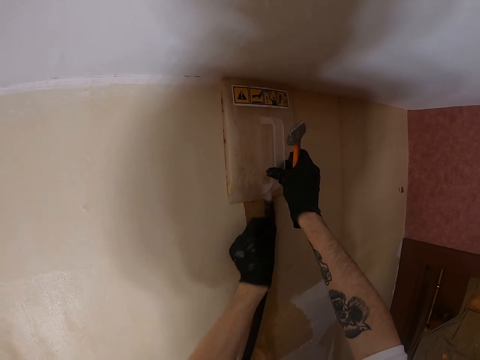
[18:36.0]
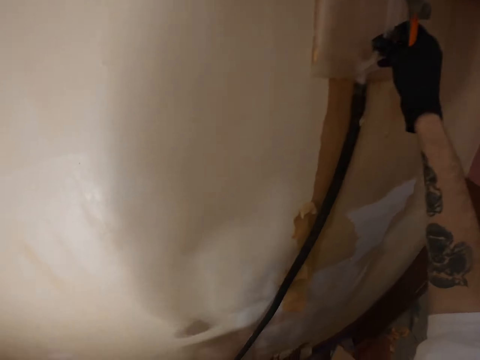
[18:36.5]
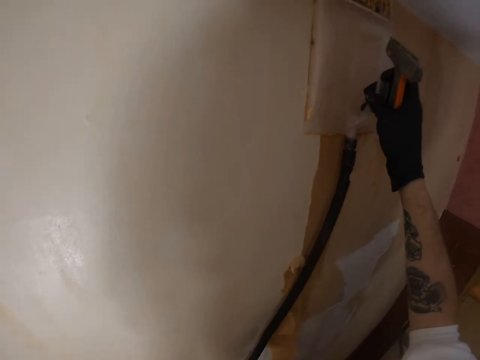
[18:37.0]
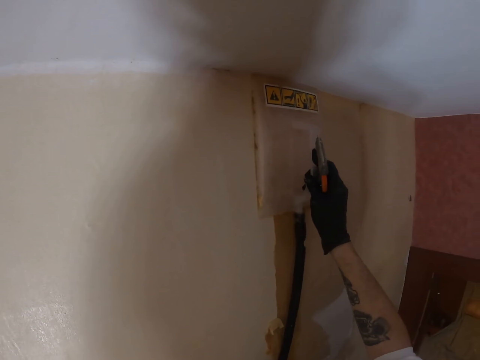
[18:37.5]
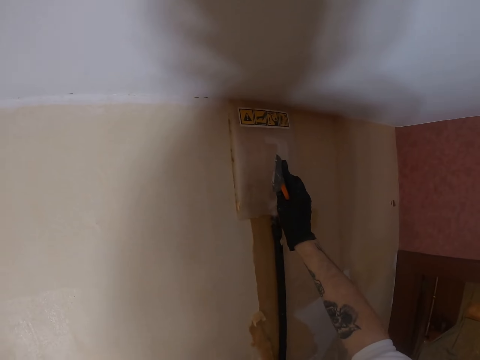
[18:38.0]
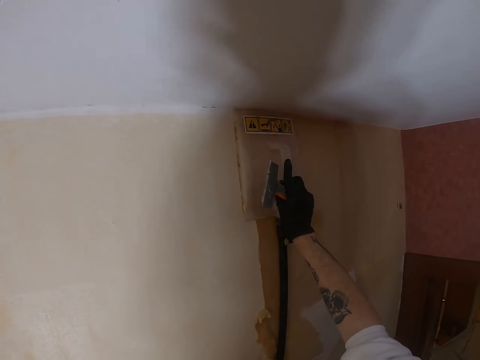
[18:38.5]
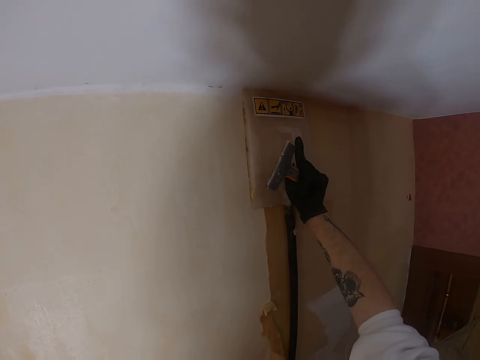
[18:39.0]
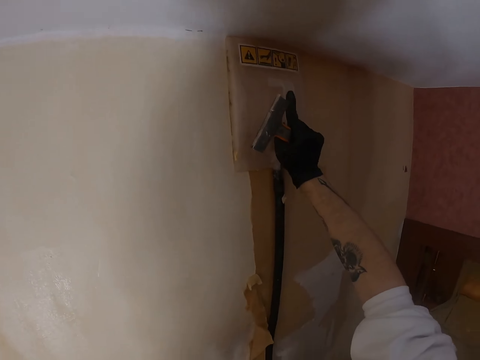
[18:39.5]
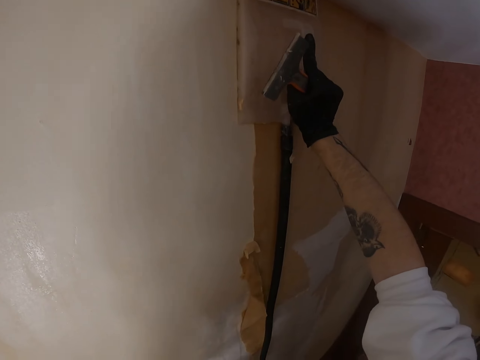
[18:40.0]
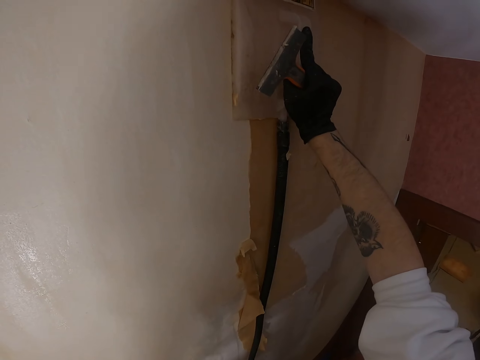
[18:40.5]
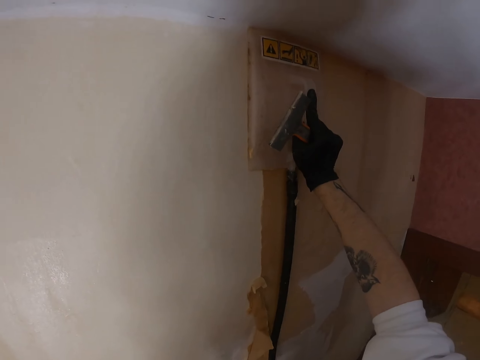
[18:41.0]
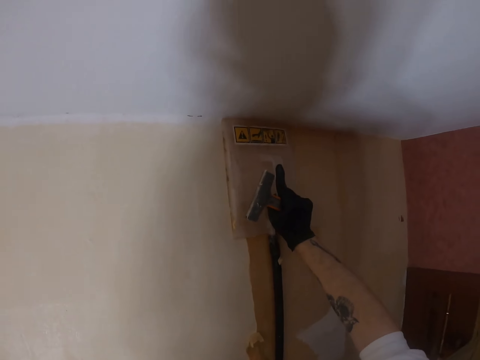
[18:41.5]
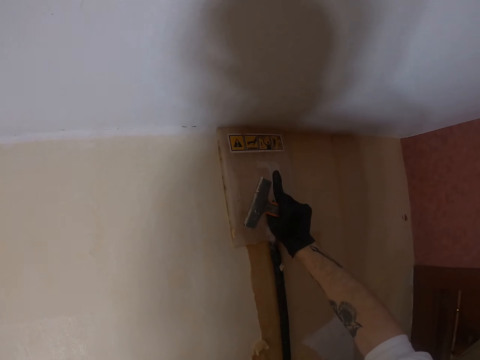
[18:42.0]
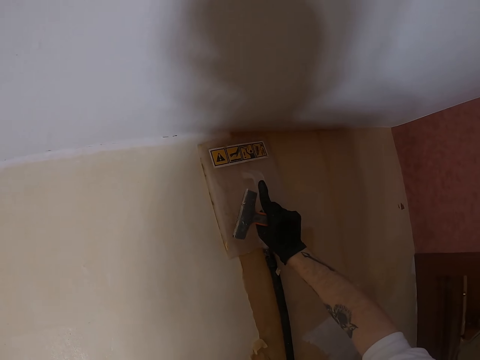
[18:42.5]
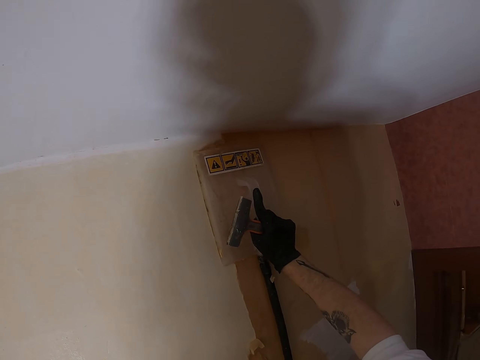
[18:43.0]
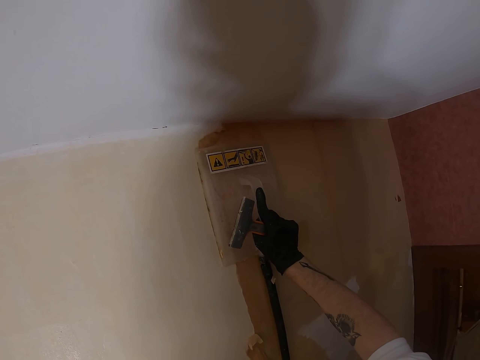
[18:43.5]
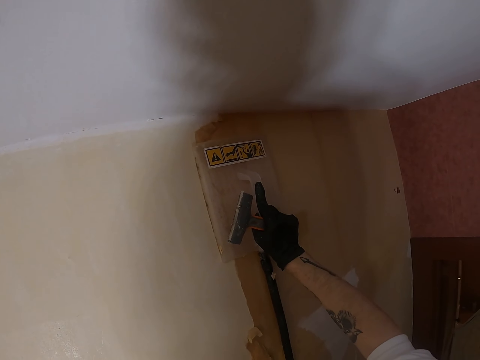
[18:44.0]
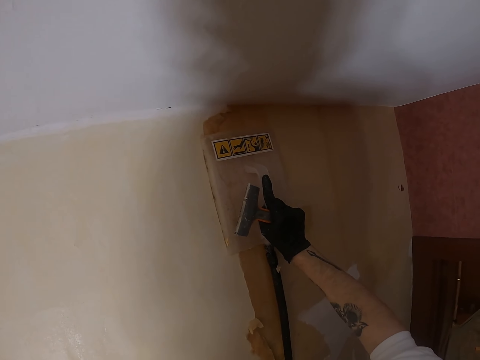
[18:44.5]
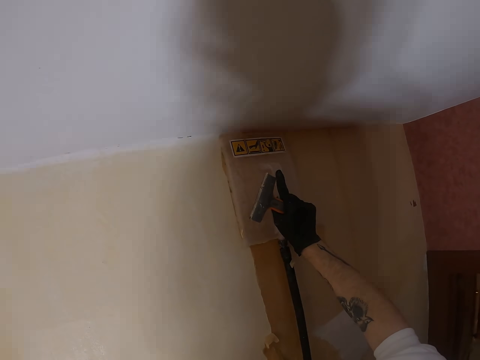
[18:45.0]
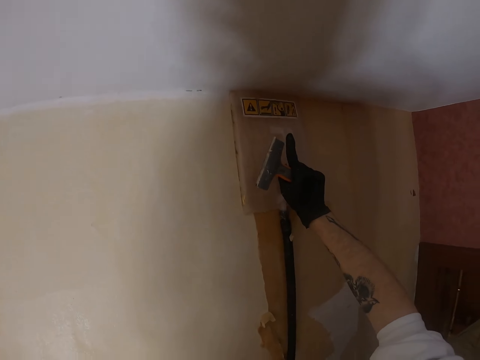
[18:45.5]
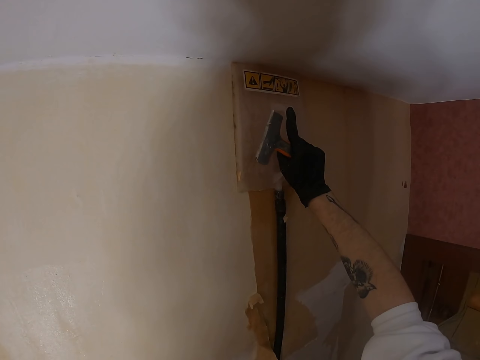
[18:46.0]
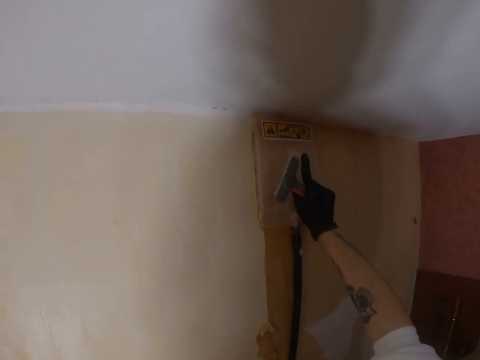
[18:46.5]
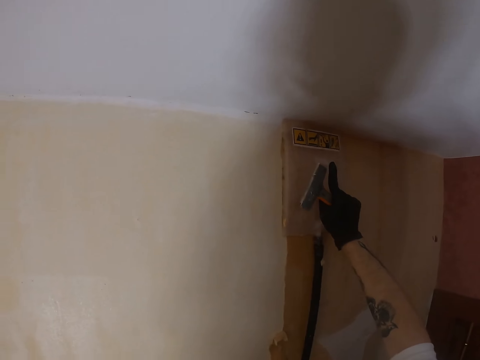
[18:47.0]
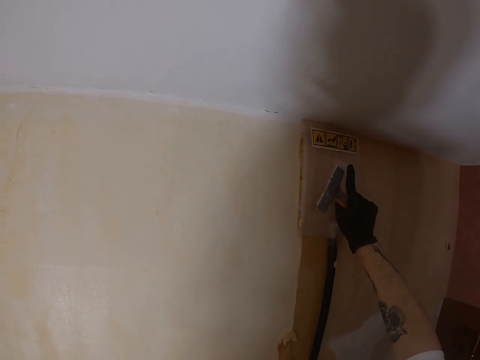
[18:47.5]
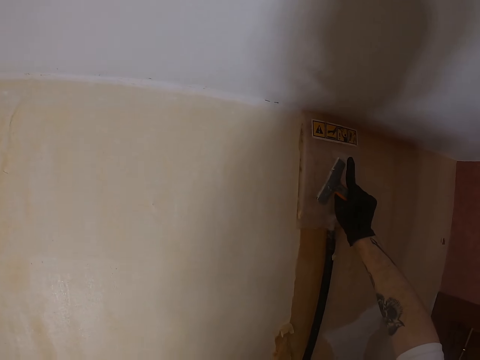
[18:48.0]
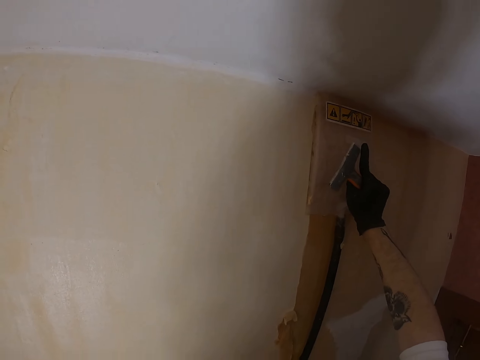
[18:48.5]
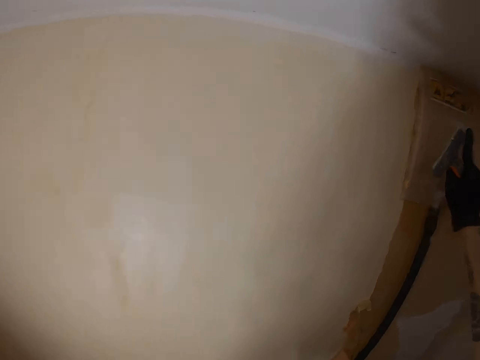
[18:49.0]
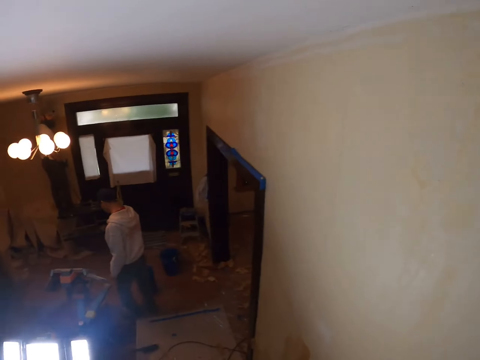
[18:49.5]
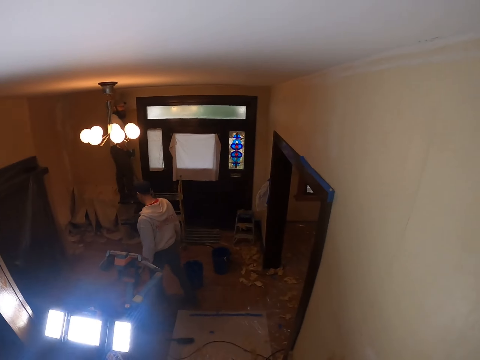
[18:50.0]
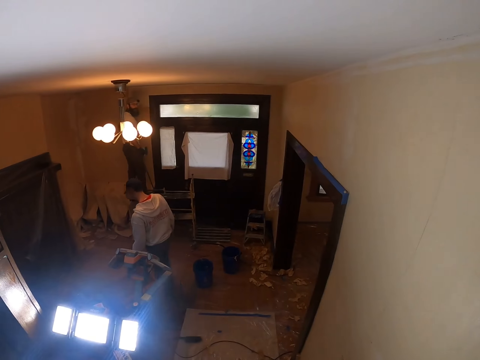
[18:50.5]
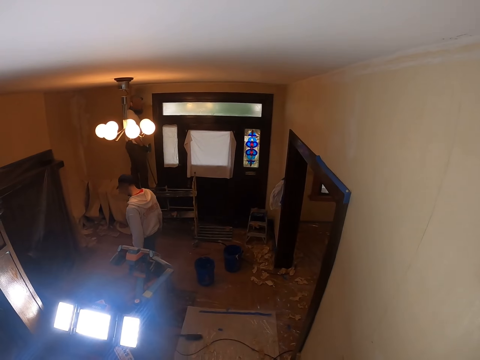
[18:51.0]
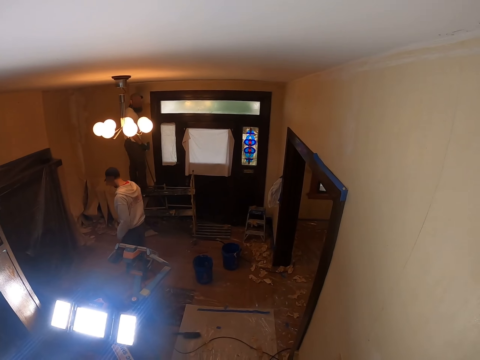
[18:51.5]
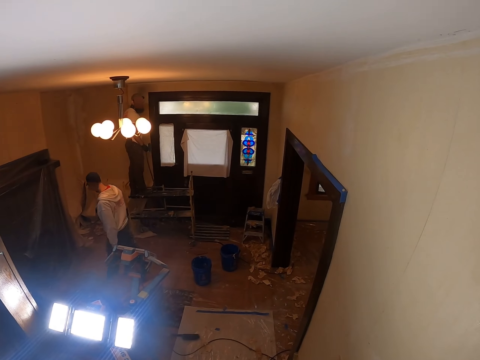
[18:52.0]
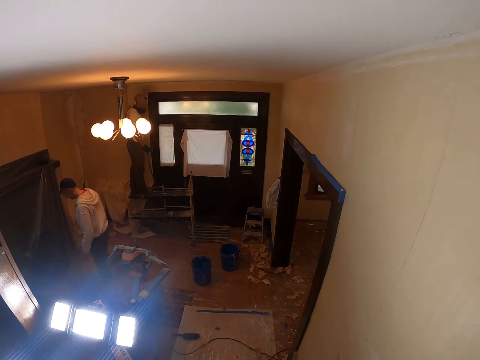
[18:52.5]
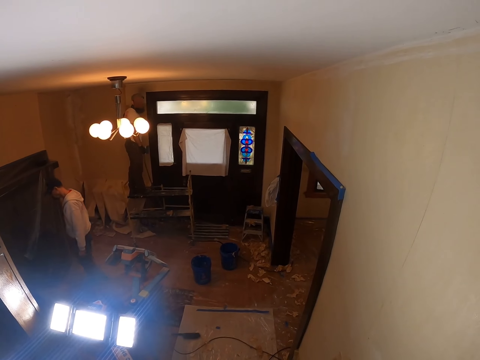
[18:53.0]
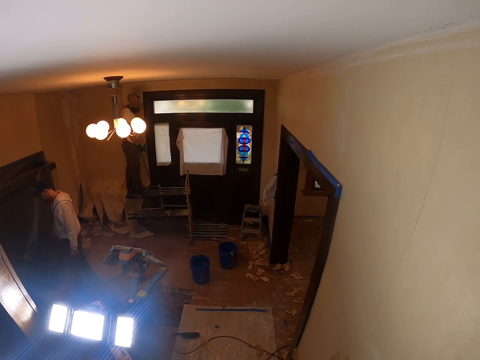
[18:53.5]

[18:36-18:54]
The camera wearer pulls the pipe connected to the plastic float. They drop the left hand. They hold a wallpaper steamer at the wall with the right hand. They look around. They move the plastic float on the wall. They press the plastic float on the wall. They look around. They turn around. A man walks around. Another man looks around. The camera wearer looks around.

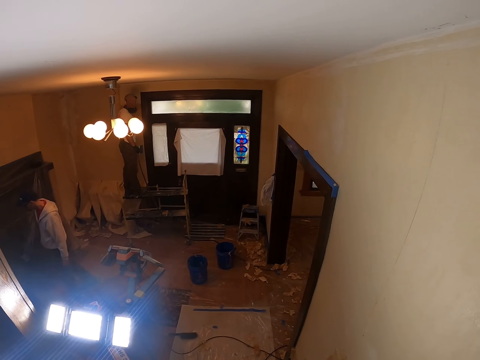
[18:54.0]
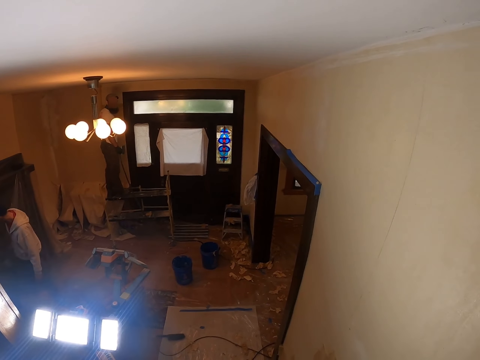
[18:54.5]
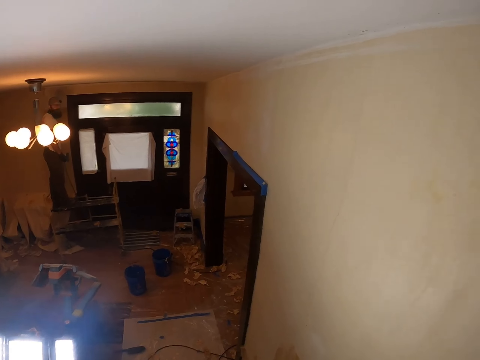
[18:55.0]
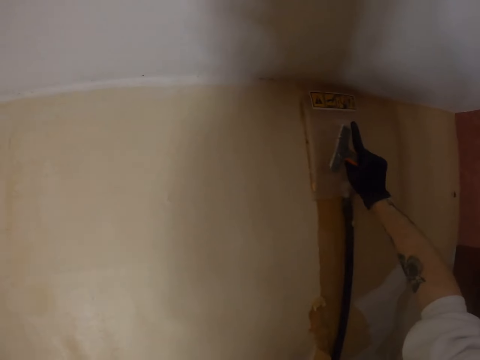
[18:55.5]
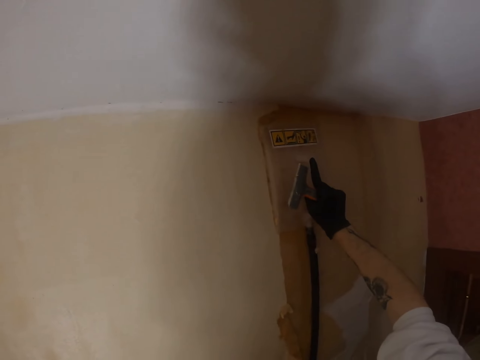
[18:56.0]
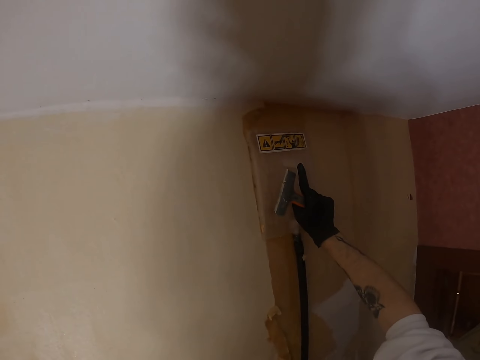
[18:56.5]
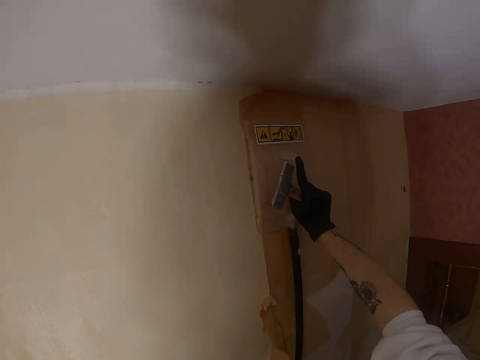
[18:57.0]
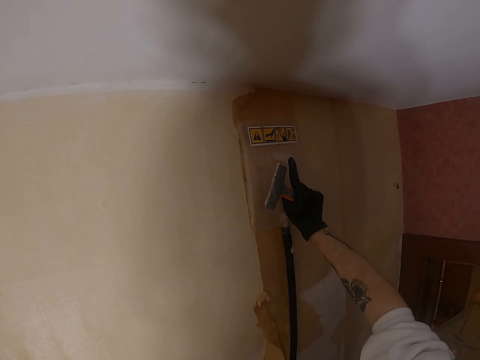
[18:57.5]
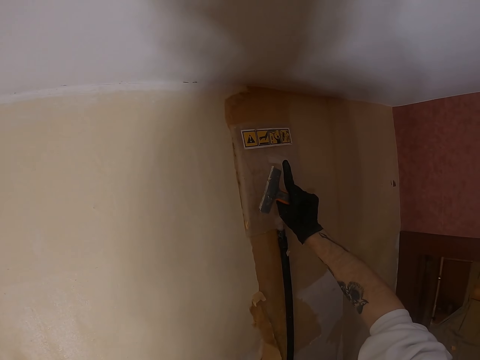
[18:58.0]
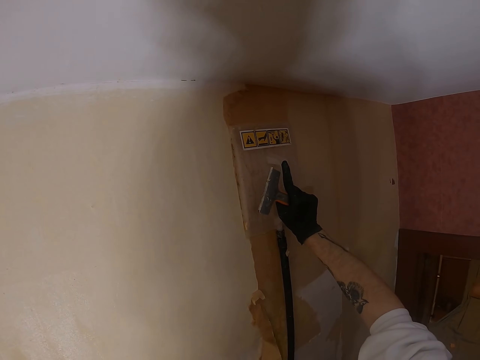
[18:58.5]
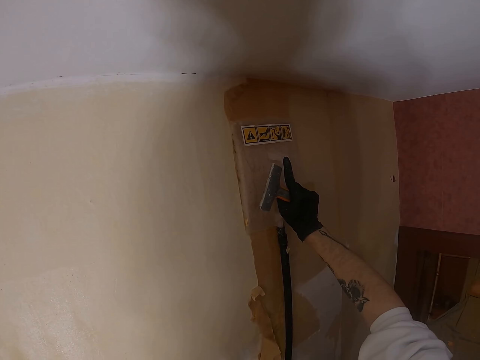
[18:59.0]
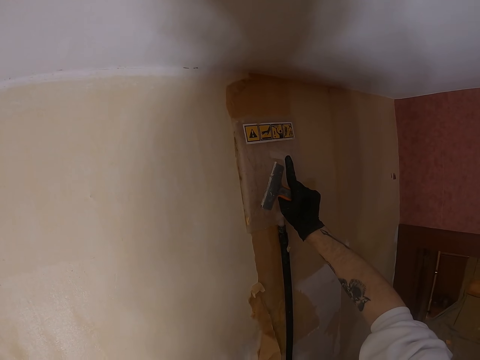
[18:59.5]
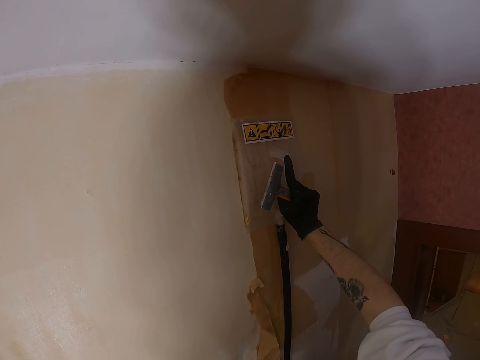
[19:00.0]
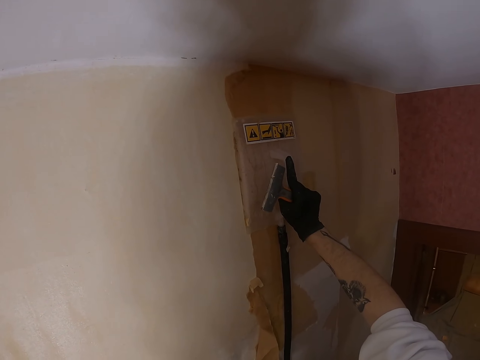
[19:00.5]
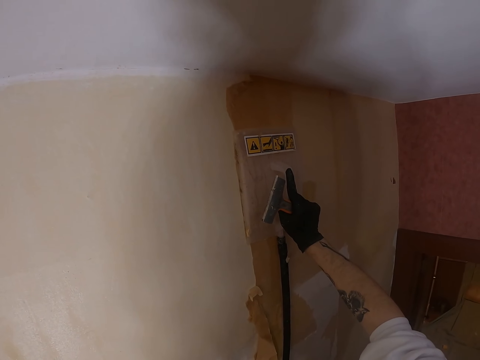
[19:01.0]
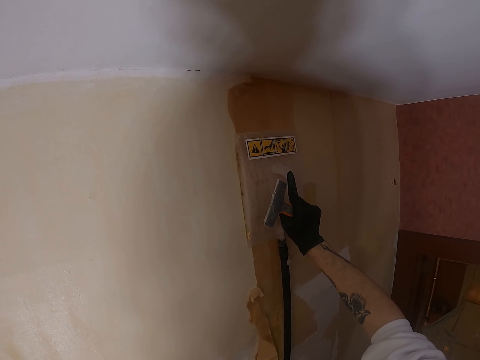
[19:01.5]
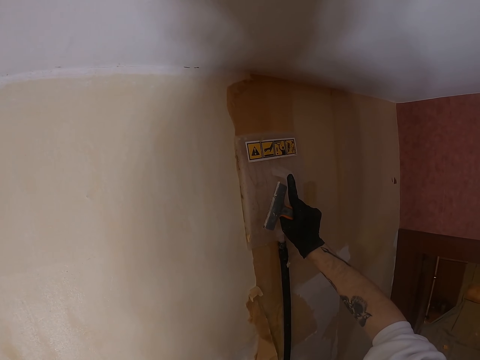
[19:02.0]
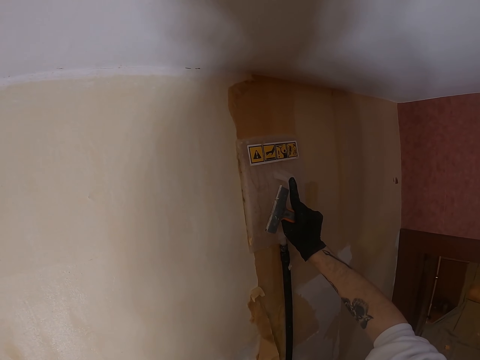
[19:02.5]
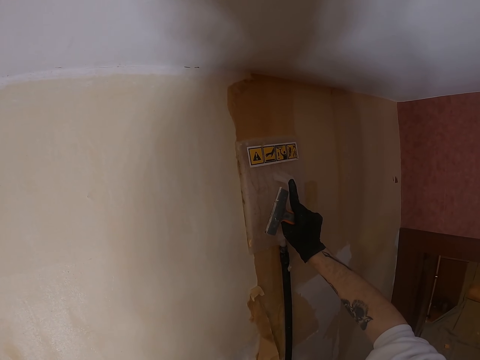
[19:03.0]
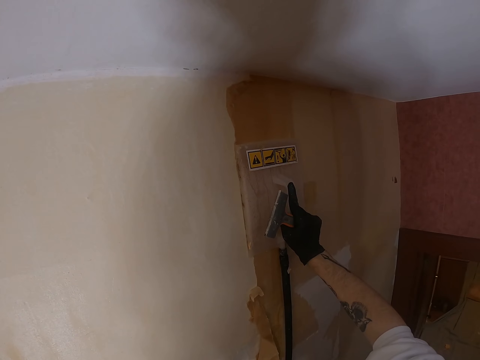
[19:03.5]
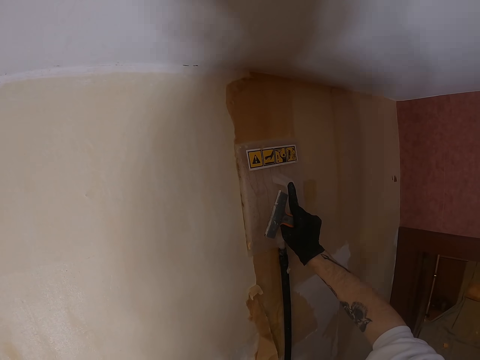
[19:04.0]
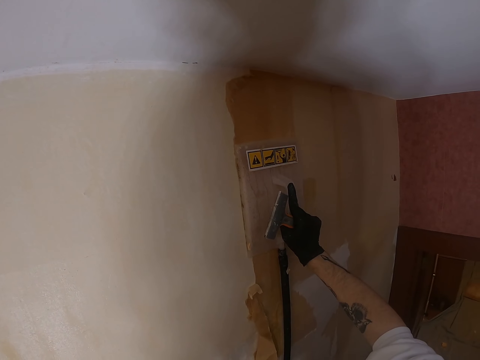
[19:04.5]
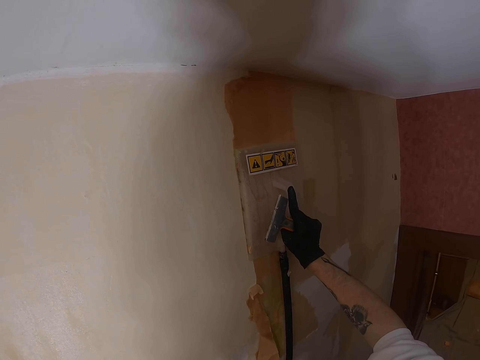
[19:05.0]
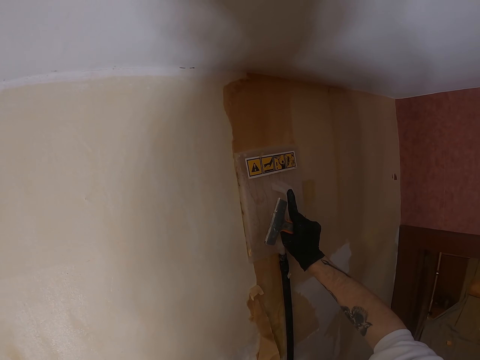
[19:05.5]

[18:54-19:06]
The camera wearer turns around. They move the plastic float on the wall. They scrub a wallpaper steamer on the wall.
